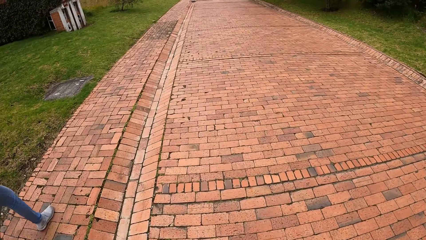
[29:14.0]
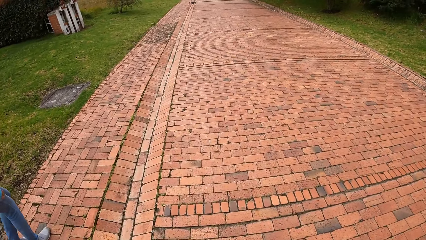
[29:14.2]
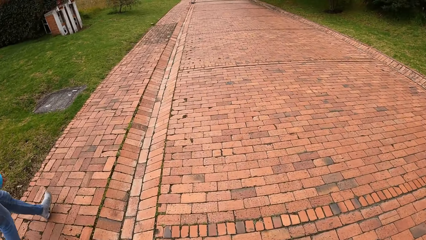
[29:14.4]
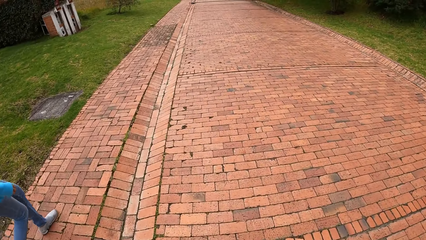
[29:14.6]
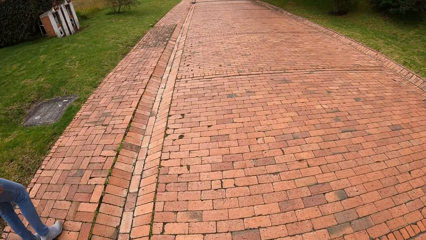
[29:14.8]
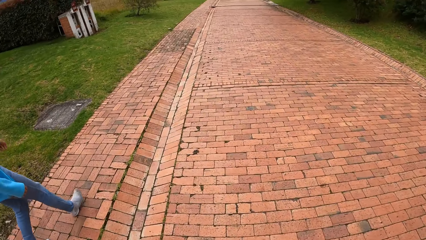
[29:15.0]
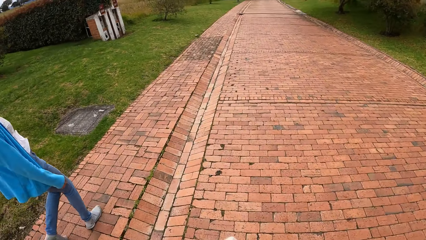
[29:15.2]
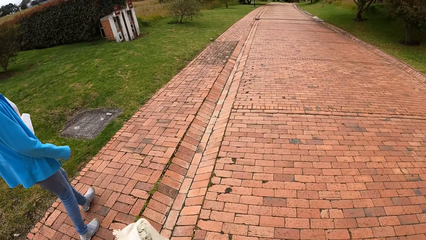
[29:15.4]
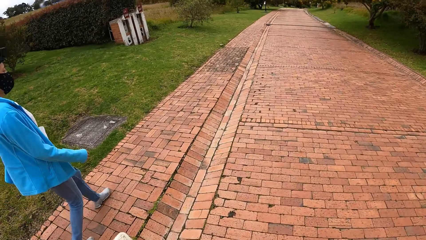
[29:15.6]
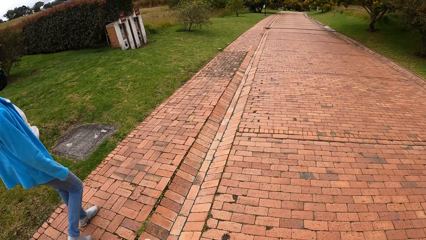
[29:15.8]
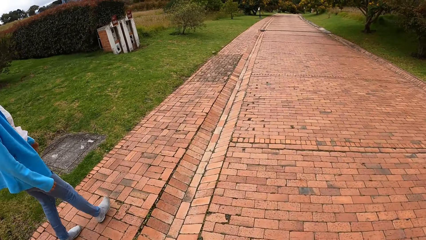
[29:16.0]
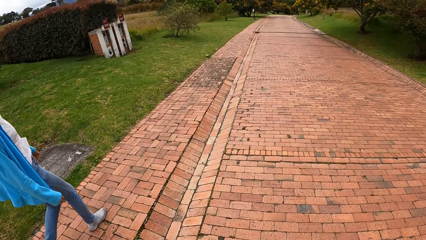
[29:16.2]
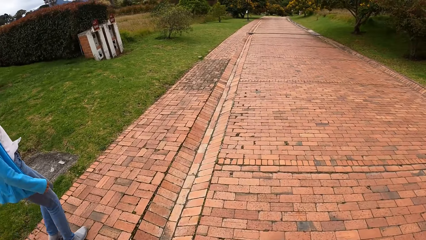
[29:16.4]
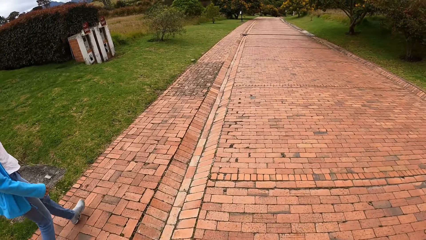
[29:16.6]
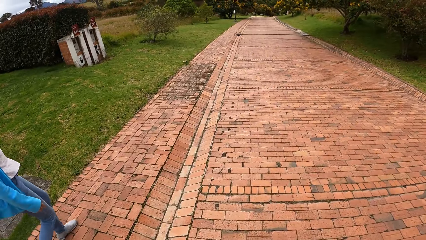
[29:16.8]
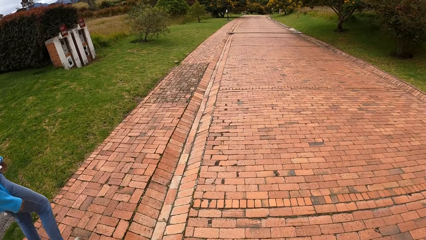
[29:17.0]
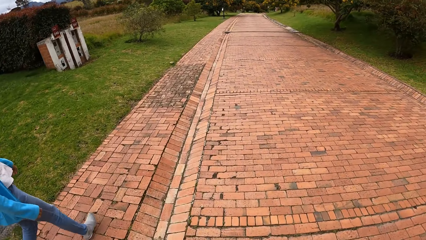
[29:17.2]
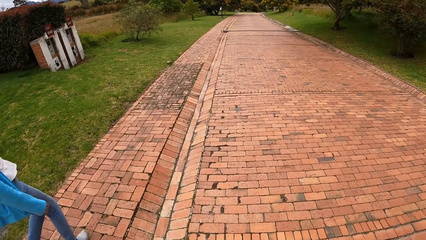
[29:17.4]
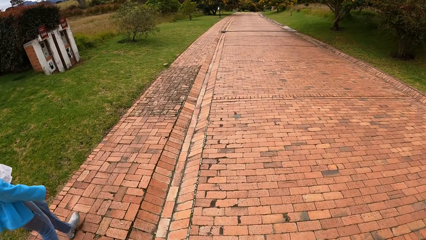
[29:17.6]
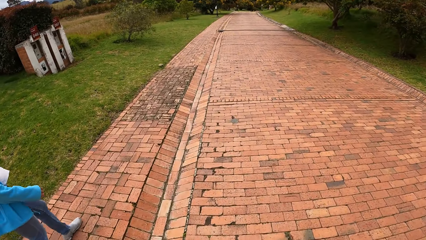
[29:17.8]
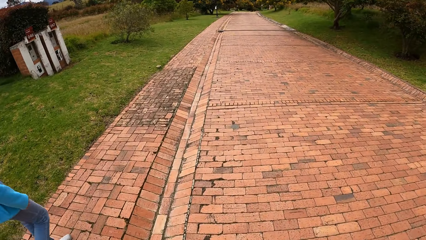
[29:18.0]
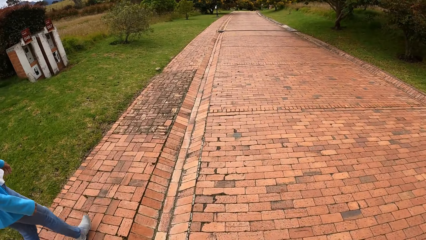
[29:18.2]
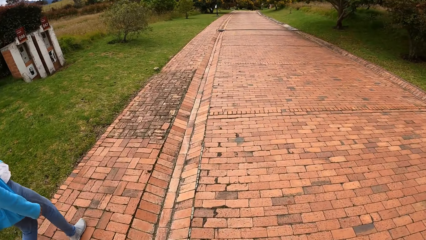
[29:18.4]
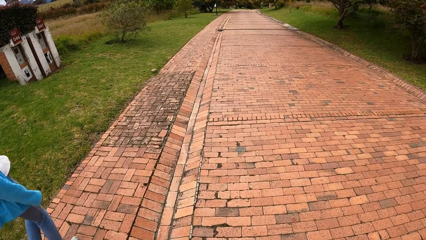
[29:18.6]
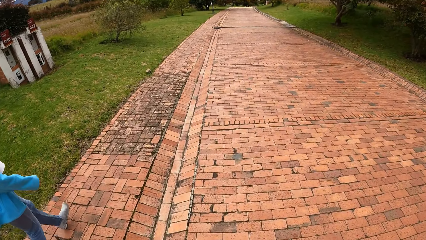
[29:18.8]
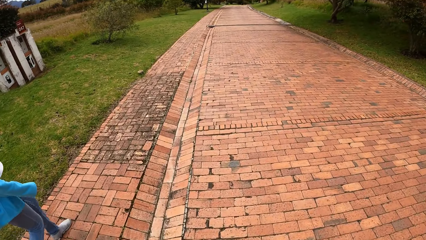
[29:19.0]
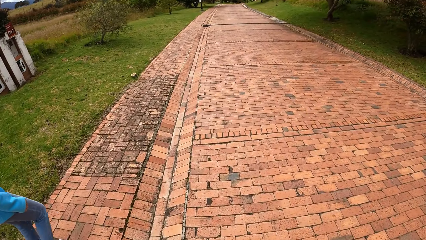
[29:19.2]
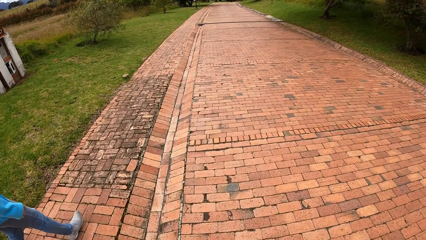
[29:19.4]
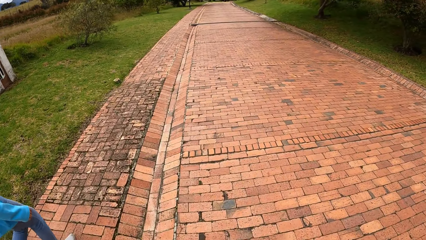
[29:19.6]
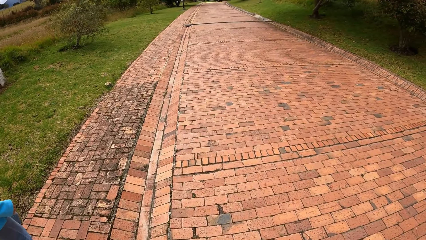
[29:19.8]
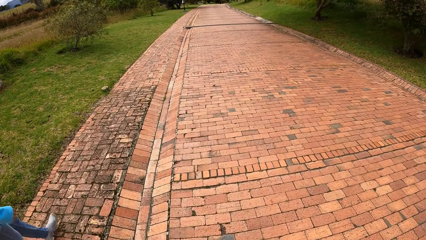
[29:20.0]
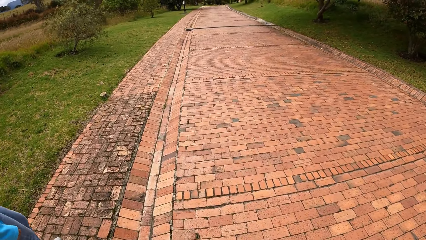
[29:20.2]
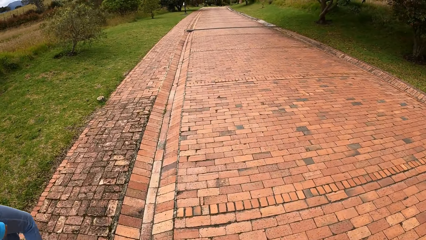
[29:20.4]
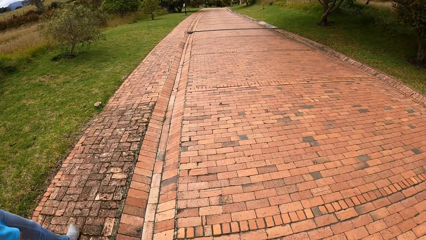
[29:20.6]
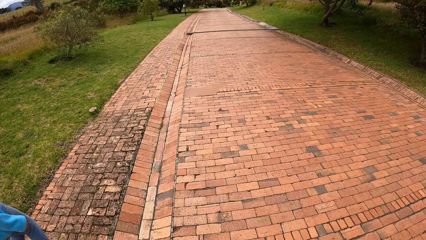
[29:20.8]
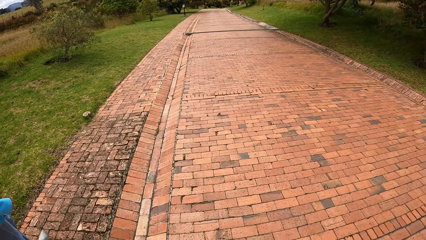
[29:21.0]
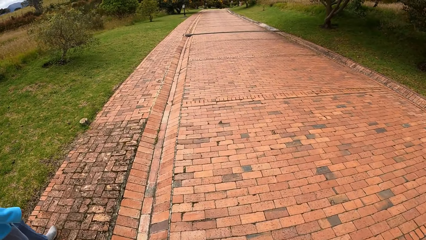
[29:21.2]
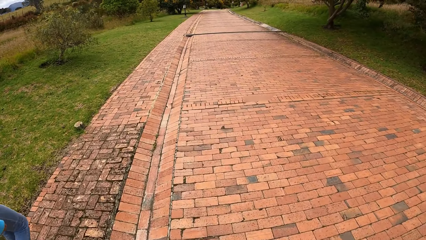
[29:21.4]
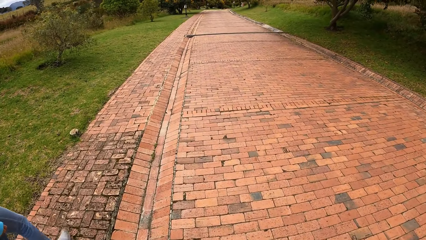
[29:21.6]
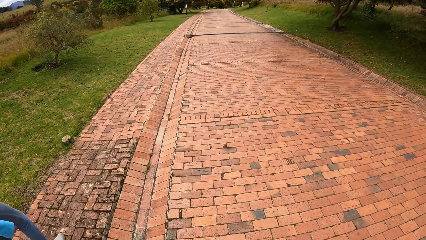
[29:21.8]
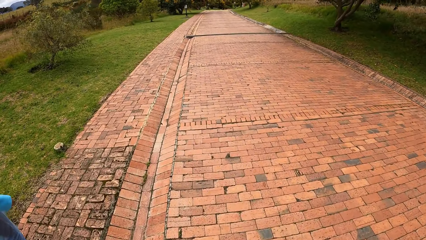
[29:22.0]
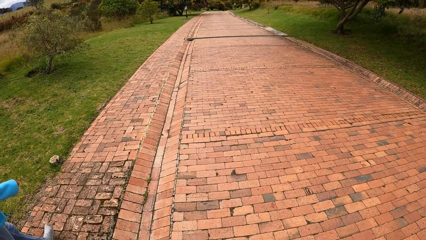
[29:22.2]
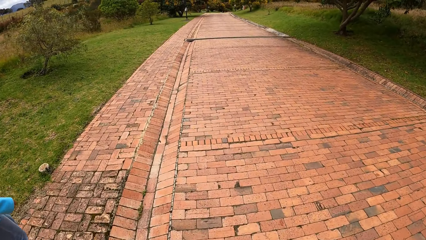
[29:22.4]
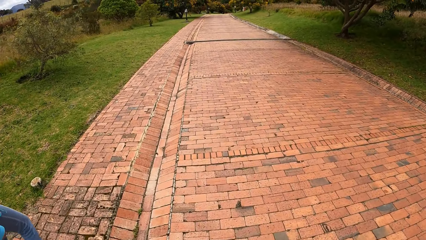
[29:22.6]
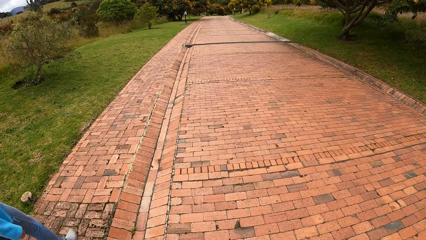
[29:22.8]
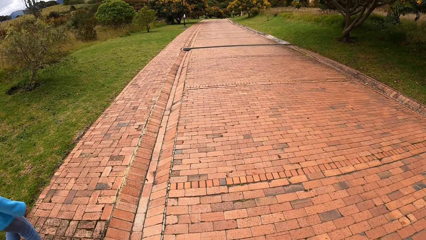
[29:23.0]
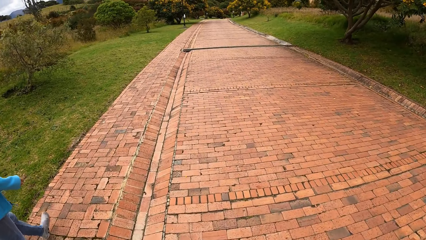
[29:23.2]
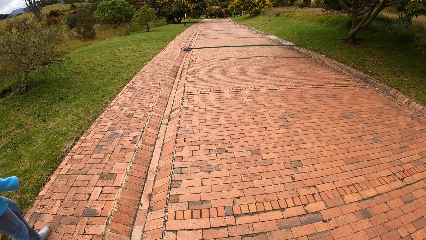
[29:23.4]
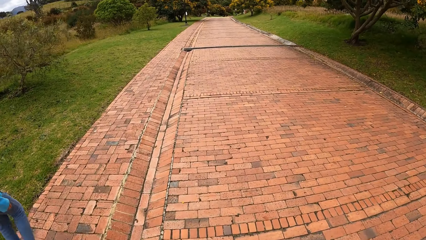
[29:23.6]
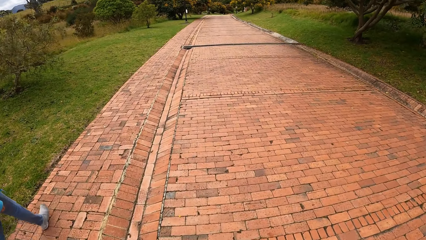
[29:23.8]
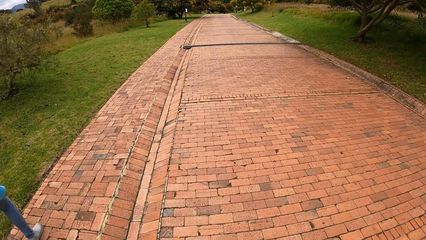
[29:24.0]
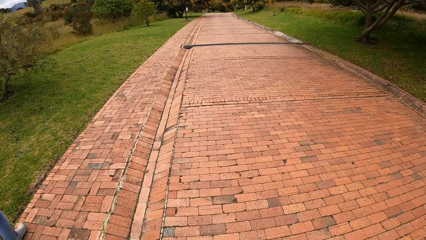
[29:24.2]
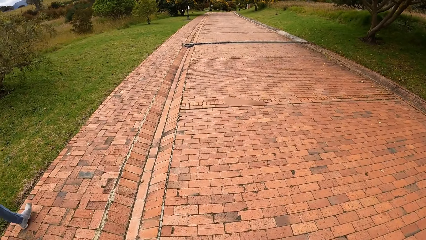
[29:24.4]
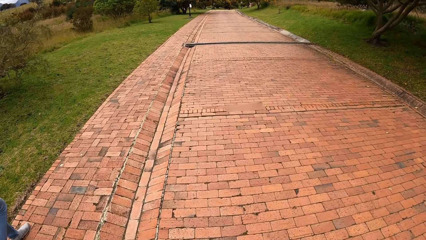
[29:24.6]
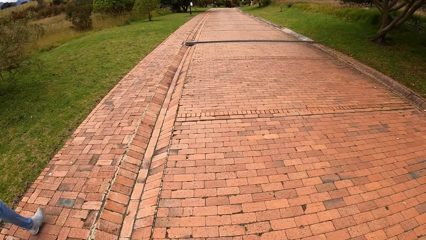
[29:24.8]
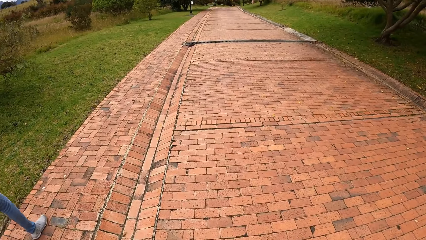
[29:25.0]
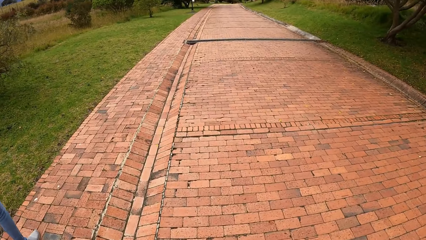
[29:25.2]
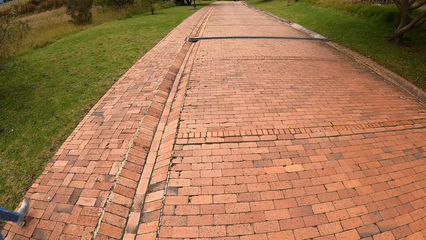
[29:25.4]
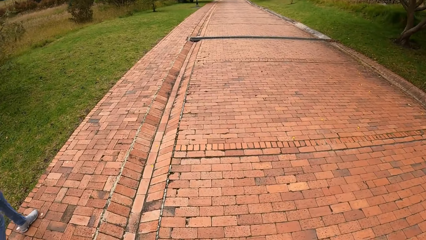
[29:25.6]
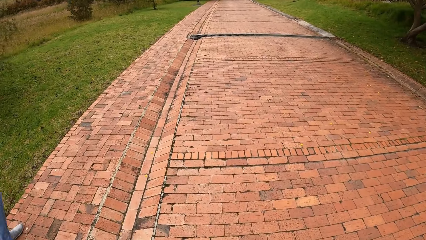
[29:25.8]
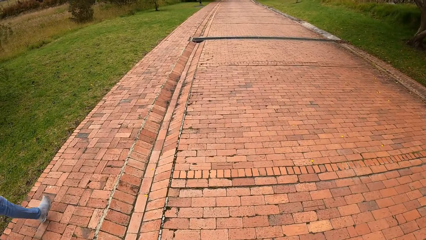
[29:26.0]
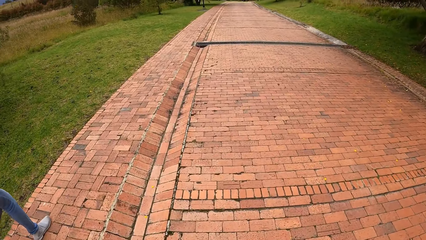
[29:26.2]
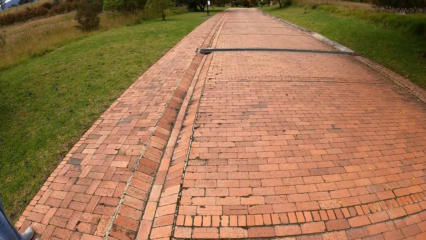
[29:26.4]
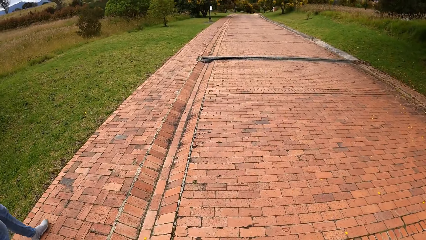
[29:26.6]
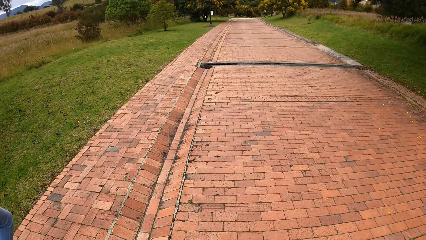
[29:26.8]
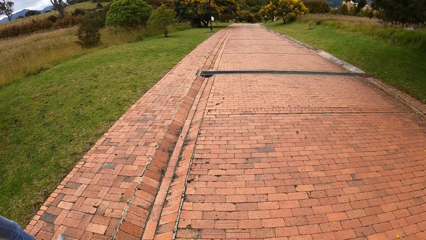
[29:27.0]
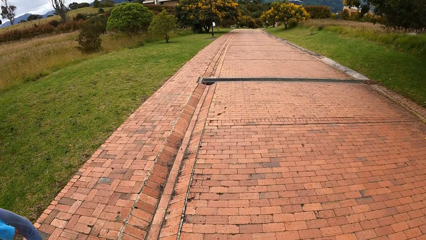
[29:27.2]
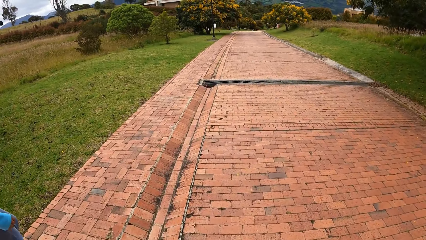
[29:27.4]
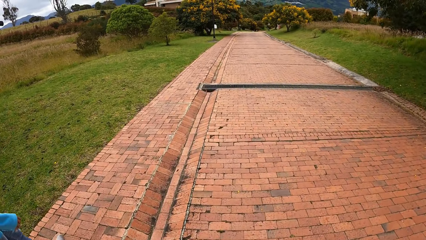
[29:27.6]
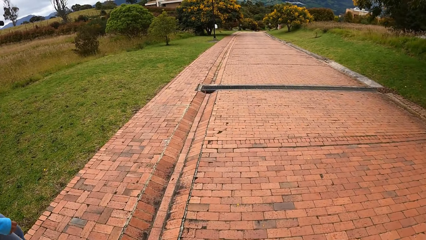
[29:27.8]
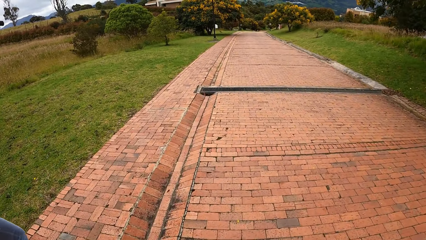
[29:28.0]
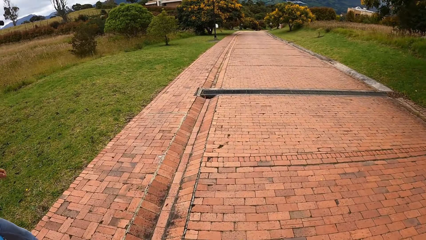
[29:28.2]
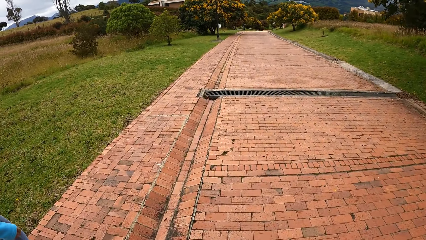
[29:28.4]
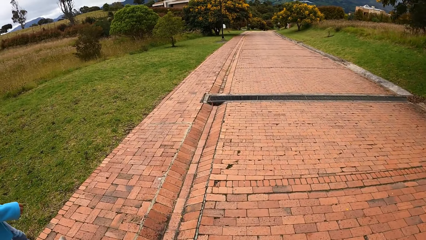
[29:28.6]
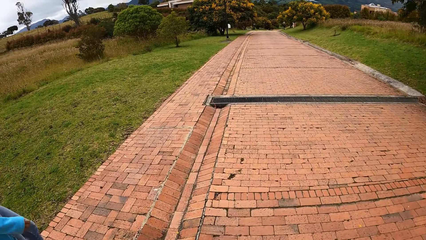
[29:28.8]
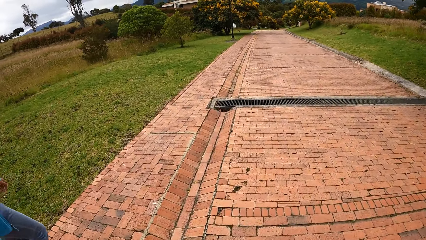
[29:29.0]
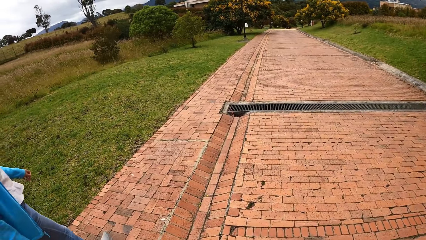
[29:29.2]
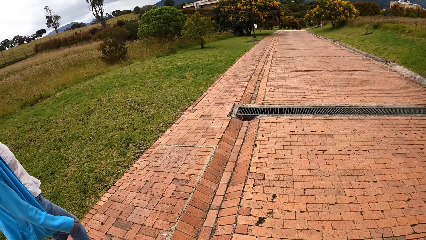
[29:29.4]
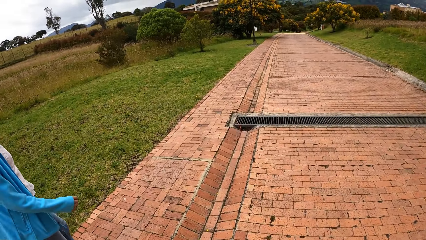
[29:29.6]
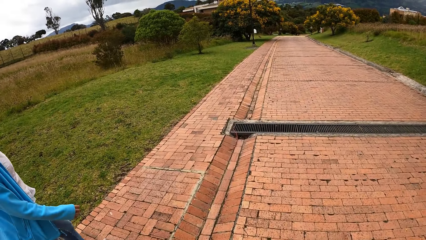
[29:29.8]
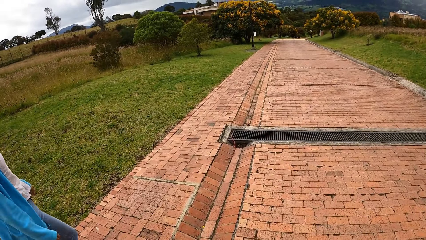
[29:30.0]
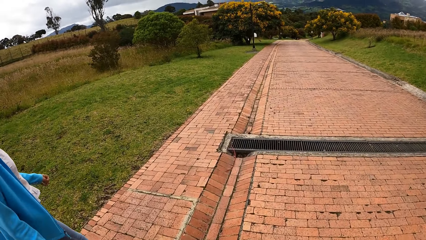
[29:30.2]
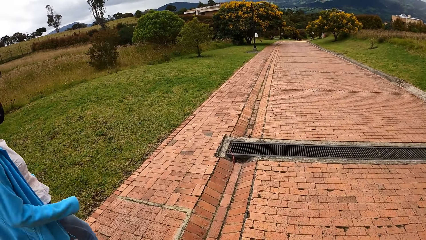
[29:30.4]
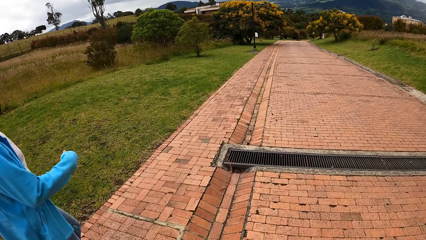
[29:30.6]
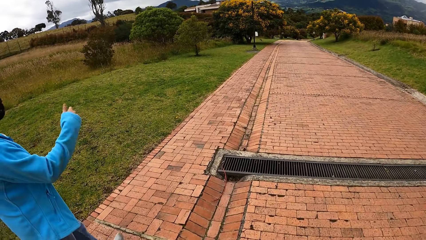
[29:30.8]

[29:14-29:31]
The camera wearer walks on the road with a person.
